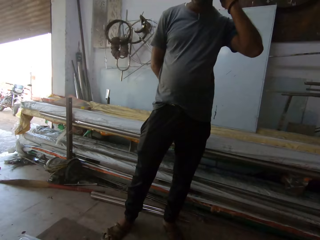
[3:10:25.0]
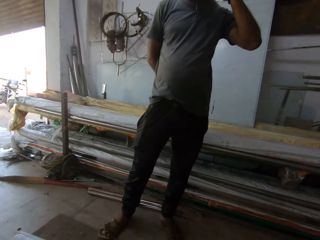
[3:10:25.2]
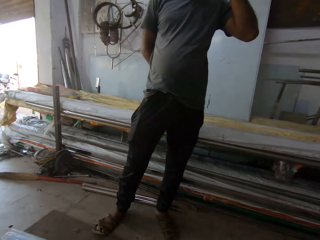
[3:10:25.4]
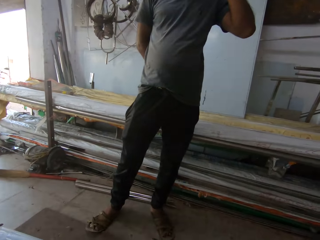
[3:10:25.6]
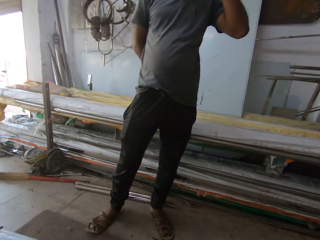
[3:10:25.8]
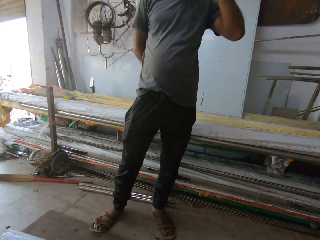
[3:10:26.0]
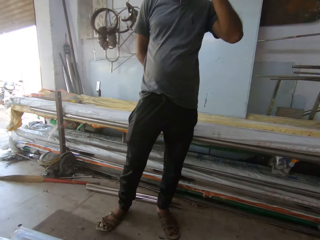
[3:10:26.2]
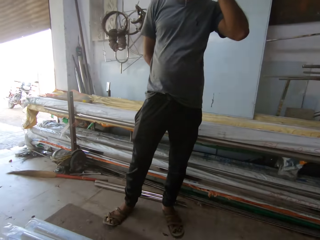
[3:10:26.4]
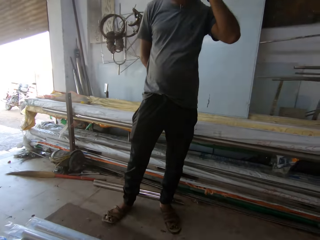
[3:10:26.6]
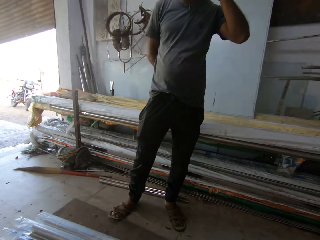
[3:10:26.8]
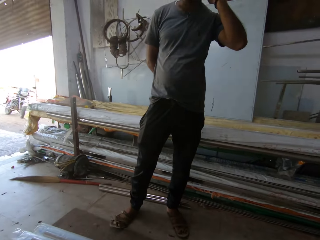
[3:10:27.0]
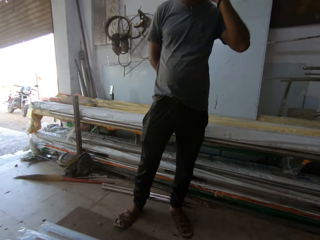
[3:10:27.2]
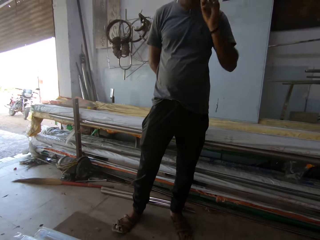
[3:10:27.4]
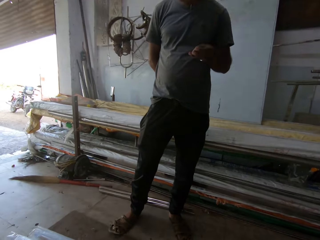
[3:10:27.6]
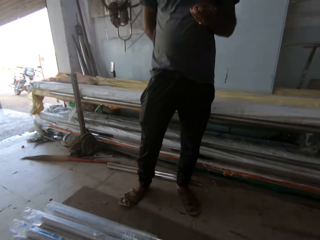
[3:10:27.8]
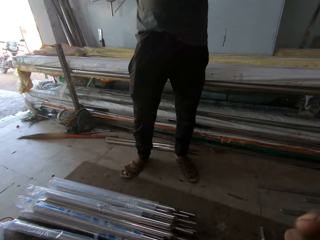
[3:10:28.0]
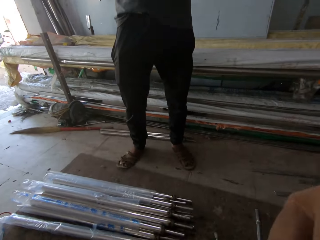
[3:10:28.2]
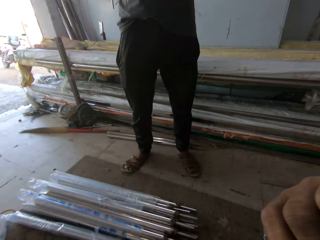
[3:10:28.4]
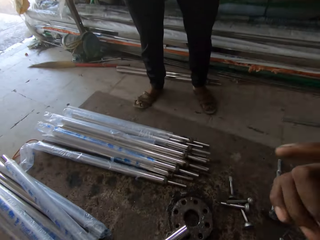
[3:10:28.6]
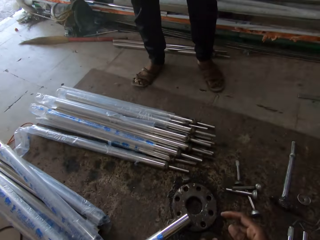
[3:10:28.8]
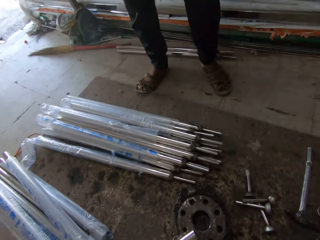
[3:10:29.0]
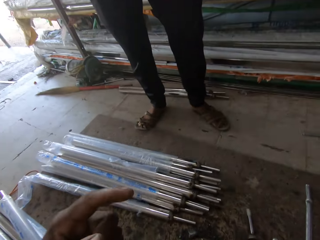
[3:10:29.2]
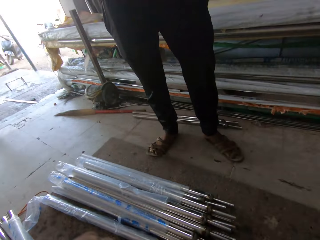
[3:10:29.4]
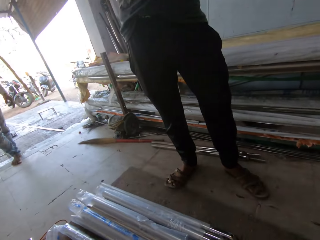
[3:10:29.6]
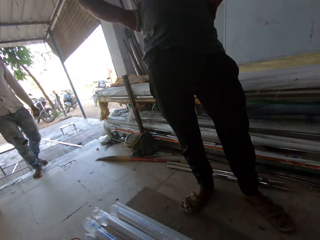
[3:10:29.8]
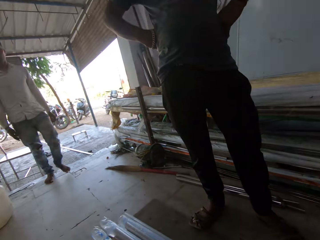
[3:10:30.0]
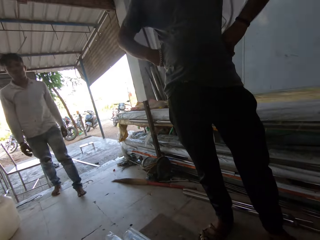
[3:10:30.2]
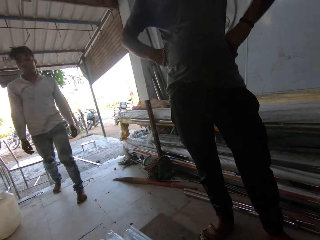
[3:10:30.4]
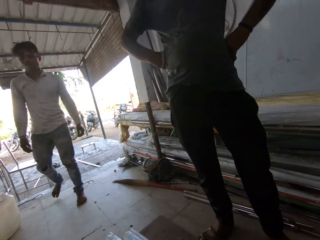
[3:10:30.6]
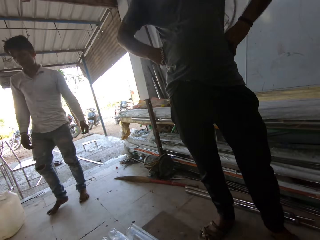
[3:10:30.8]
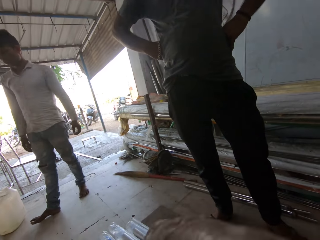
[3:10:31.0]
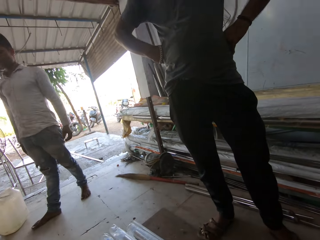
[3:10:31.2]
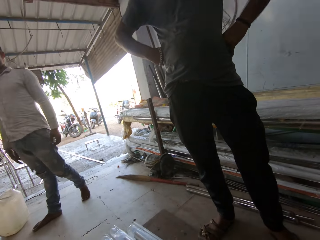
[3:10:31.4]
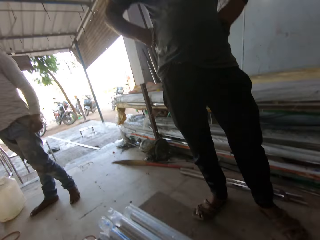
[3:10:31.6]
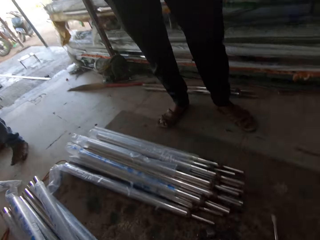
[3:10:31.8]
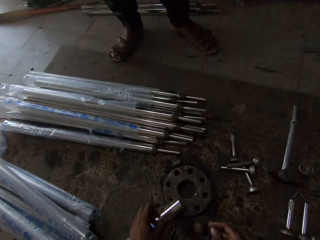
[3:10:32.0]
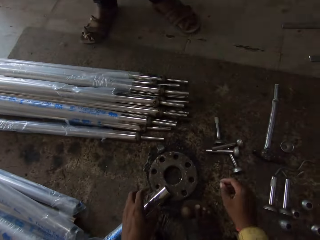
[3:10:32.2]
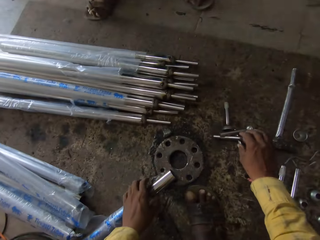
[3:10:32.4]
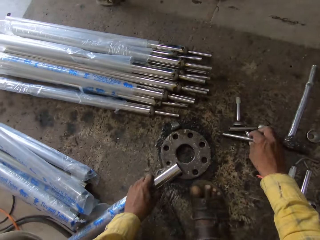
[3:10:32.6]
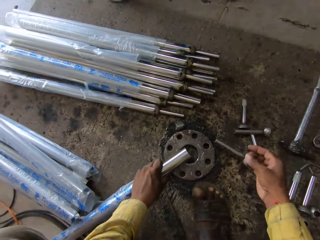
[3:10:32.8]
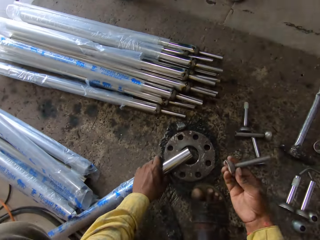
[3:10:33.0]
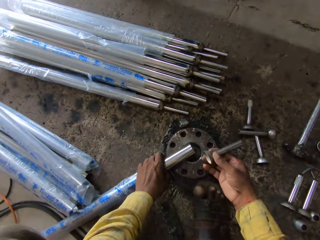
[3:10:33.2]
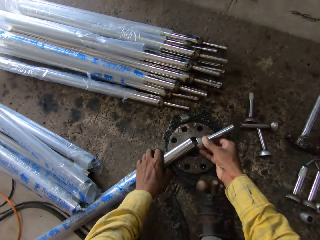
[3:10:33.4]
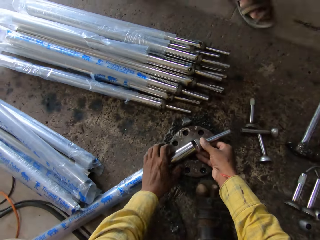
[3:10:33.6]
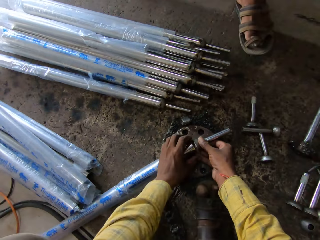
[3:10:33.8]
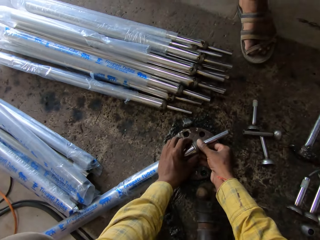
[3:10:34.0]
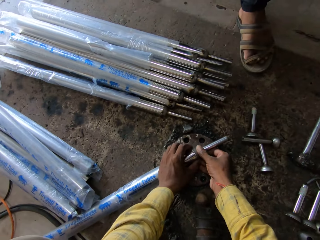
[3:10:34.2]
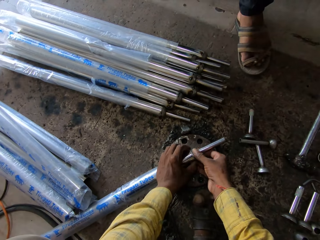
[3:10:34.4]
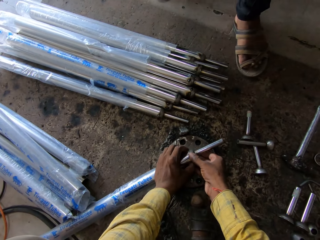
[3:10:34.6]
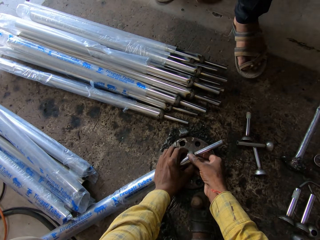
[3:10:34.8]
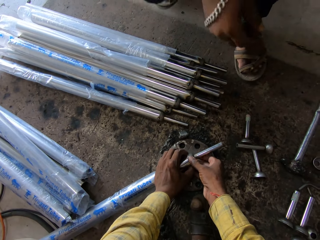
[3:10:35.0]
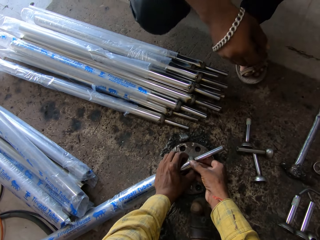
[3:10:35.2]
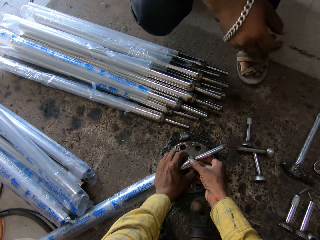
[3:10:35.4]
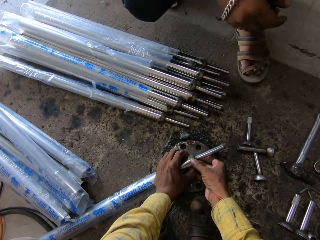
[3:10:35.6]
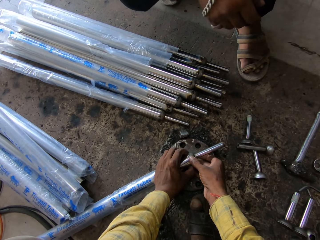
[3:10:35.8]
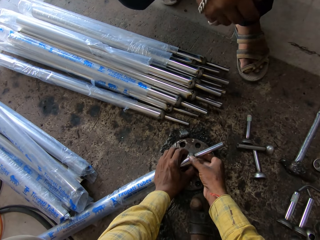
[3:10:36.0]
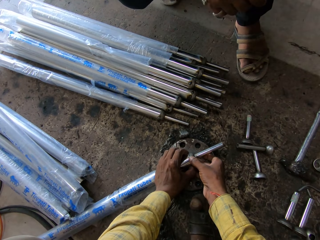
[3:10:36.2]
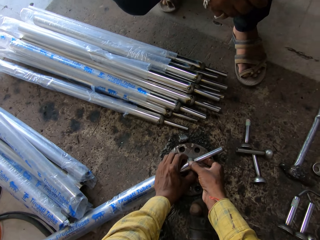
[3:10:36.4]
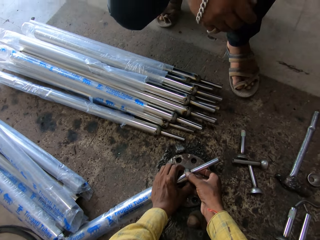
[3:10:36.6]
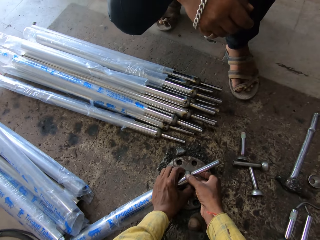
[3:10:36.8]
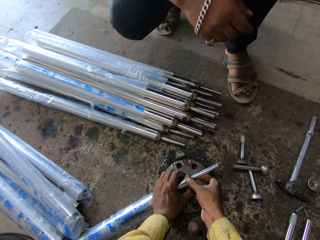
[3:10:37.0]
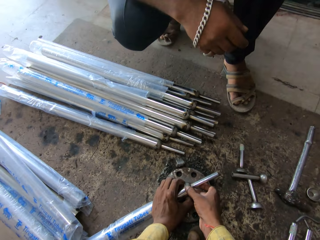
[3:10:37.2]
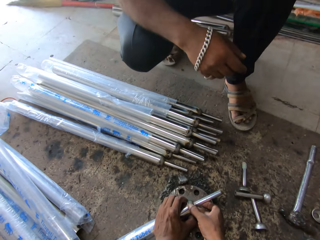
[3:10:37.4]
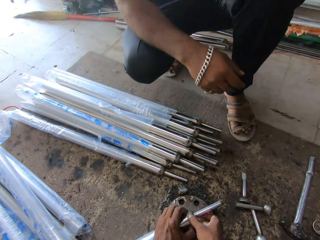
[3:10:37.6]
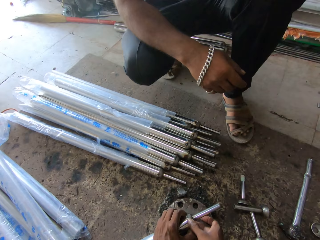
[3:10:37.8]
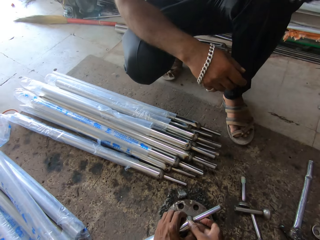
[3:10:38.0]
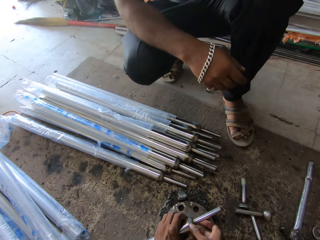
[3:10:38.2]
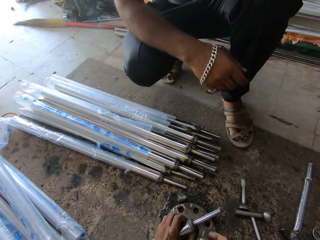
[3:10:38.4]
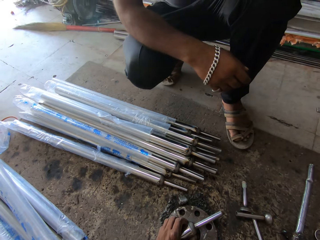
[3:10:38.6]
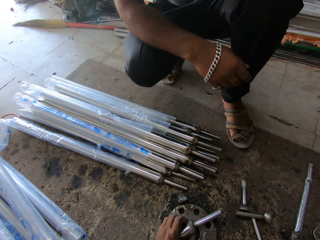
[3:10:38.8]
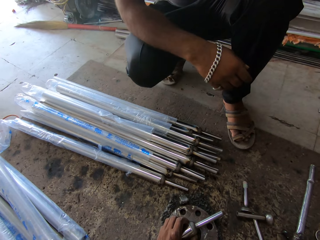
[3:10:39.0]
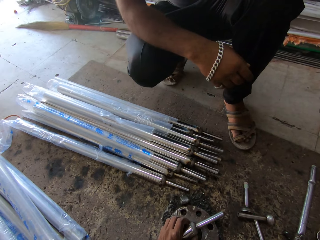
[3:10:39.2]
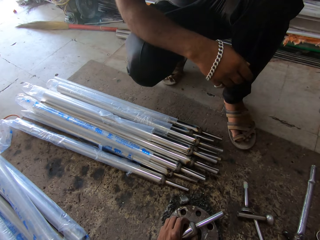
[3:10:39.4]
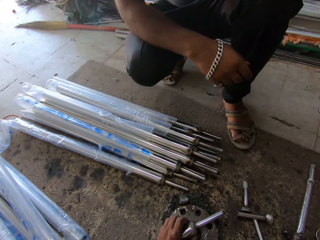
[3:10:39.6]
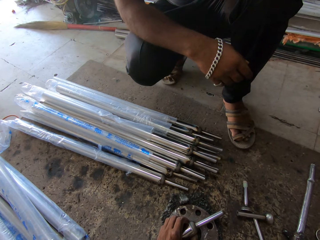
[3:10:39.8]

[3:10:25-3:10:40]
The camera wearer converses. They pick a metal and fix metals together. A man squats down.

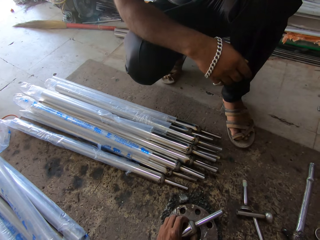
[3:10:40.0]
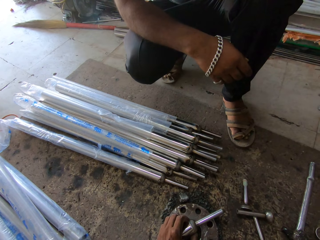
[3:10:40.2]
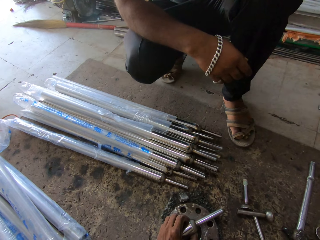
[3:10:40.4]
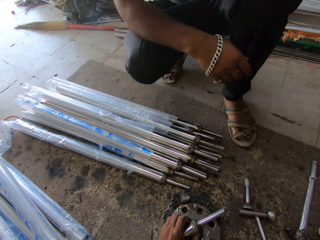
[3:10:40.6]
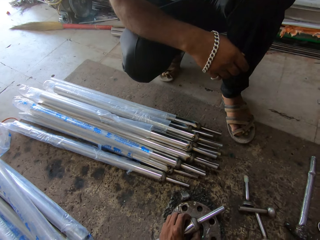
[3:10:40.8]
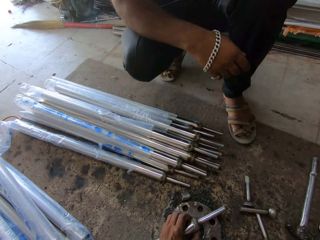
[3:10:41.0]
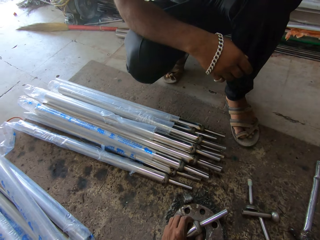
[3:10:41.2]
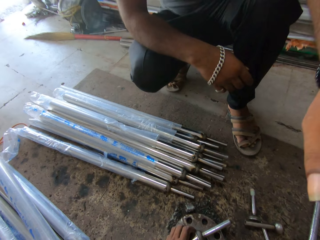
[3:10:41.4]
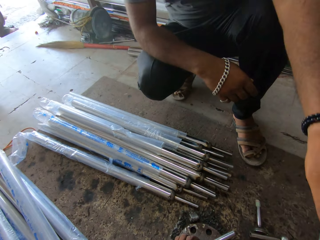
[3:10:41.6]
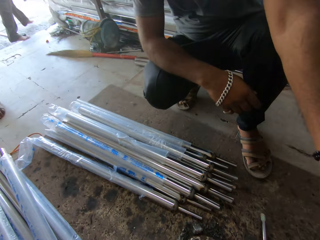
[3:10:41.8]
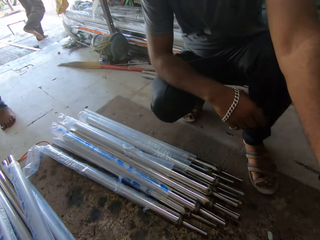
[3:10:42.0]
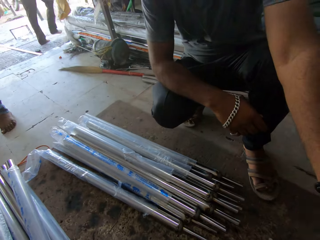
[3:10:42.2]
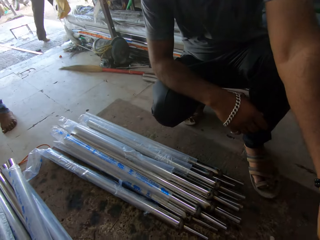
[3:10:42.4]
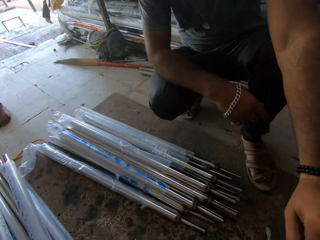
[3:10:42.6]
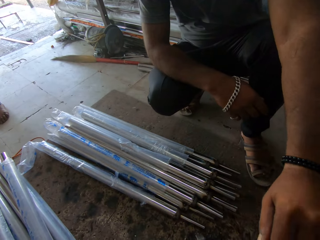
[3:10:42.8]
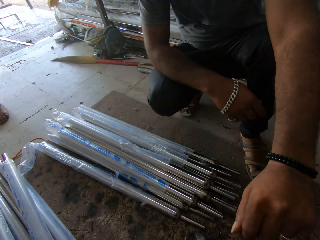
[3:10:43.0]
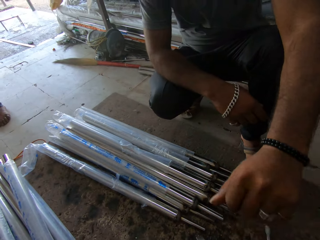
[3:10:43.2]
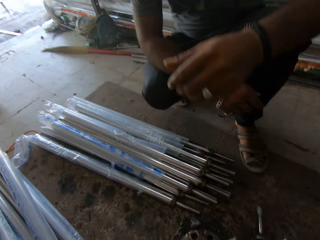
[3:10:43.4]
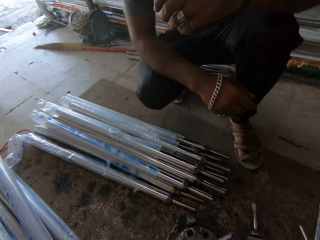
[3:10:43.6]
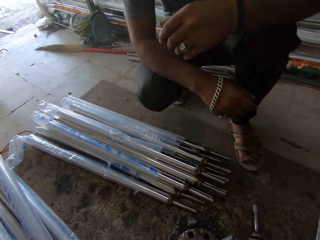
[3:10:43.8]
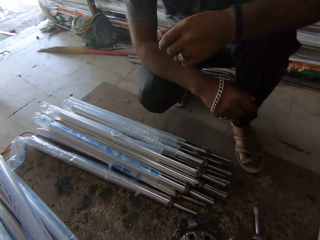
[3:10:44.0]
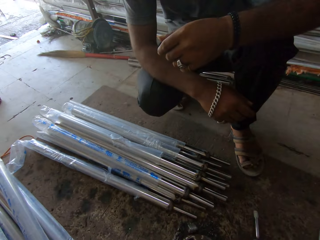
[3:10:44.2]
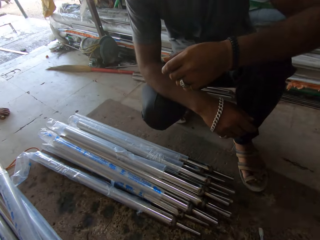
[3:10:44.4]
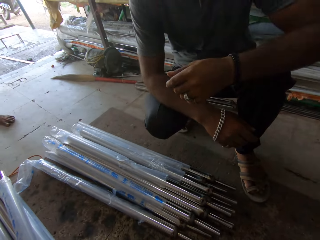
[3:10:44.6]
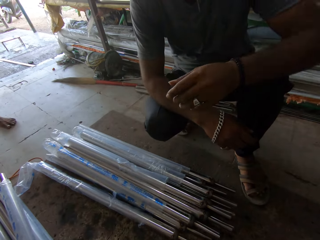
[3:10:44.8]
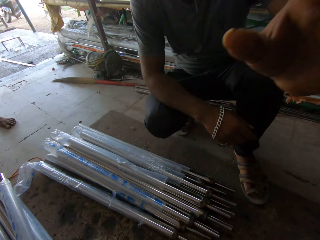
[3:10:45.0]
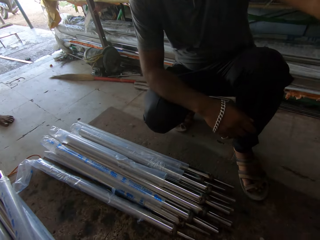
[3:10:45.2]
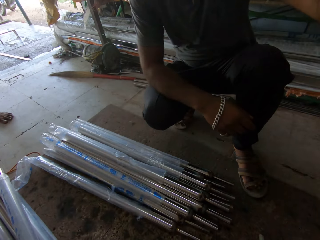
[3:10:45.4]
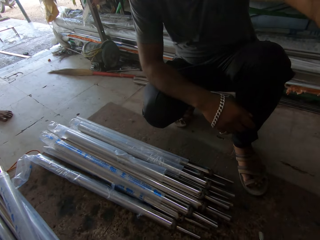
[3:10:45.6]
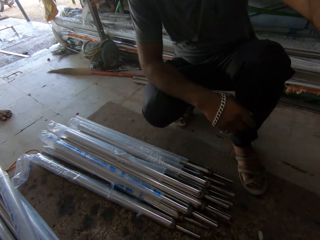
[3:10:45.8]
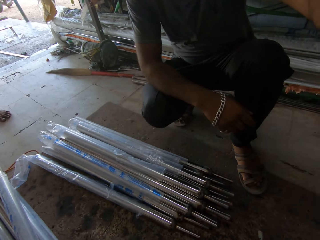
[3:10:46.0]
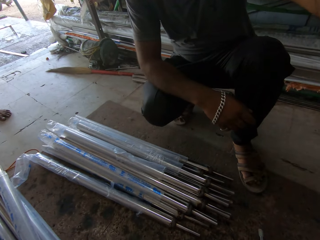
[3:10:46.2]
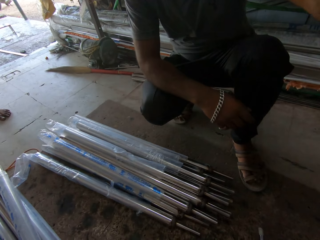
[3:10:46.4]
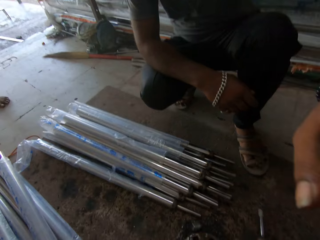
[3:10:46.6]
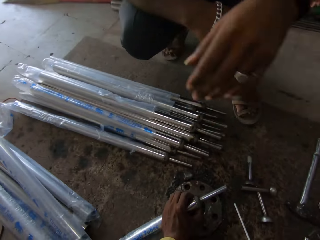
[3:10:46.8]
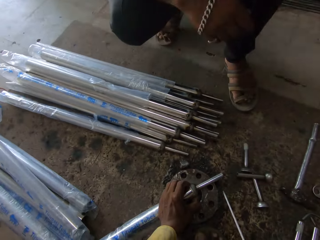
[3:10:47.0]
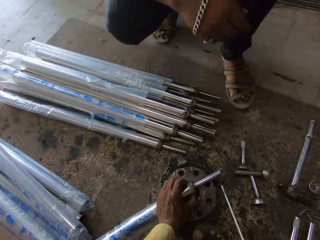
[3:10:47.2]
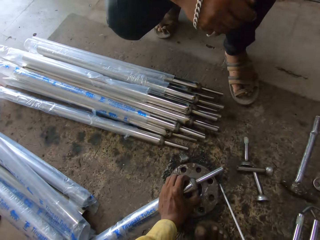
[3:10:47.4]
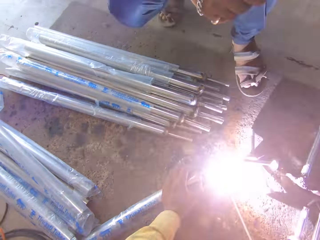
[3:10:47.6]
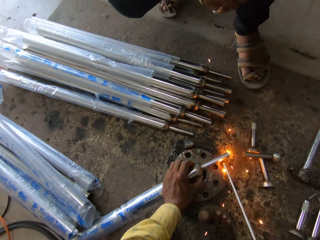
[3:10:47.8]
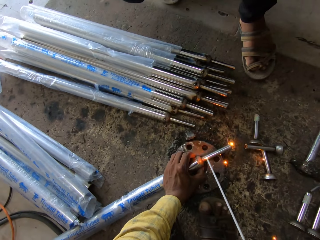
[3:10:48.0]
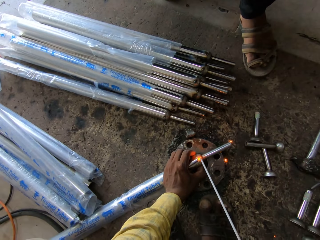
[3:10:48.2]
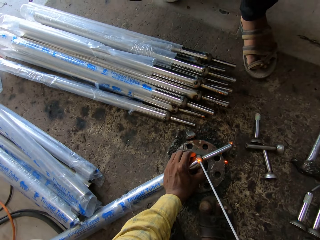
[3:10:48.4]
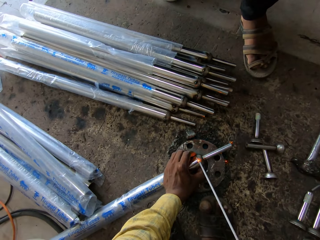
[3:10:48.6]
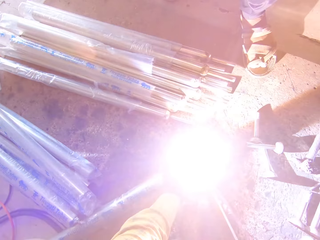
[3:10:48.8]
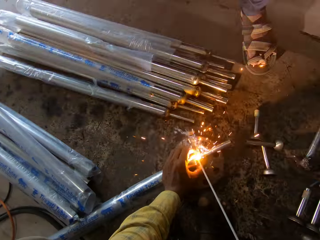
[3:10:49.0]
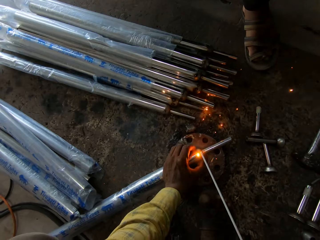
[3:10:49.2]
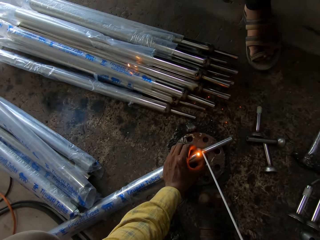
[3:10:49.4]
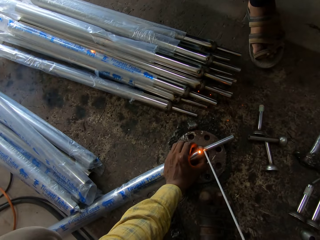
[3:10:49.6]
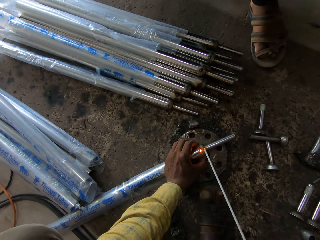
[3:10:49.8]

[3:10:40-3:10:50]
A man touches something. The camera wearer converses. They weld a metal.
